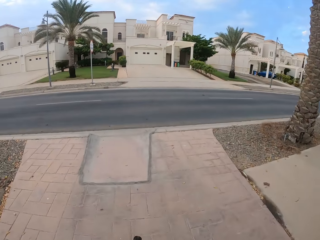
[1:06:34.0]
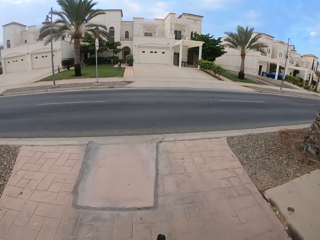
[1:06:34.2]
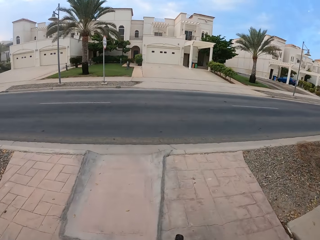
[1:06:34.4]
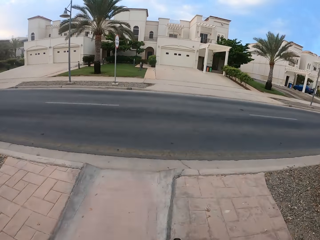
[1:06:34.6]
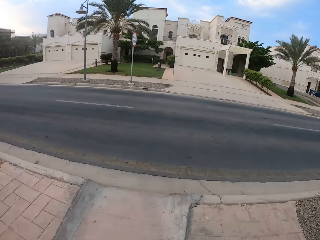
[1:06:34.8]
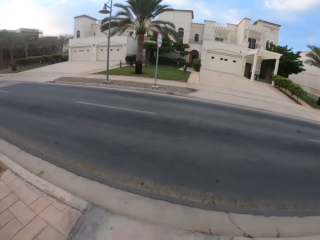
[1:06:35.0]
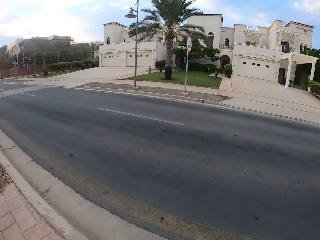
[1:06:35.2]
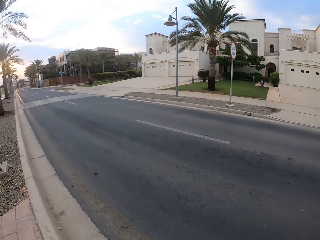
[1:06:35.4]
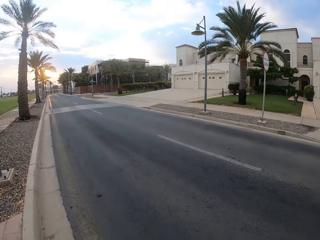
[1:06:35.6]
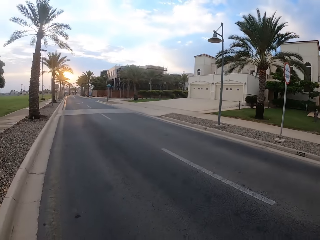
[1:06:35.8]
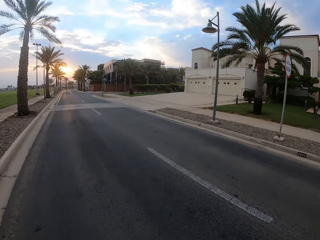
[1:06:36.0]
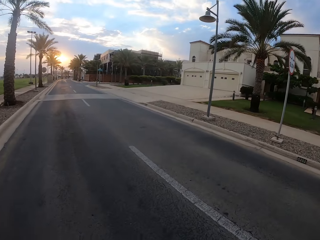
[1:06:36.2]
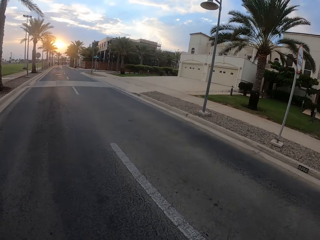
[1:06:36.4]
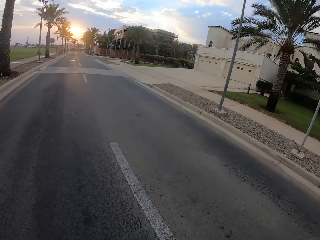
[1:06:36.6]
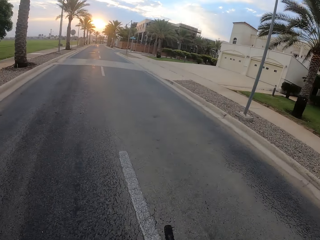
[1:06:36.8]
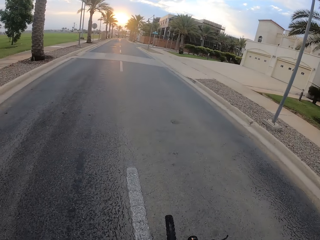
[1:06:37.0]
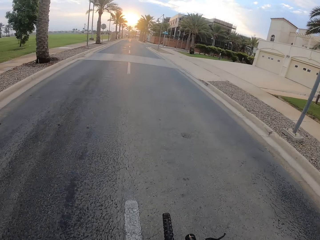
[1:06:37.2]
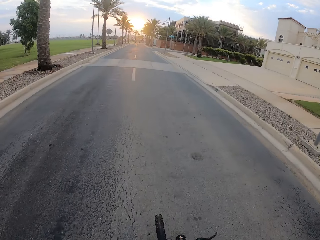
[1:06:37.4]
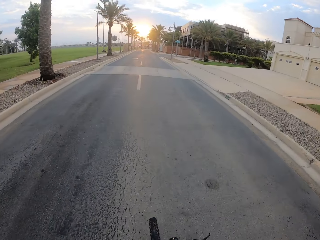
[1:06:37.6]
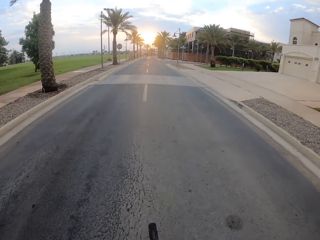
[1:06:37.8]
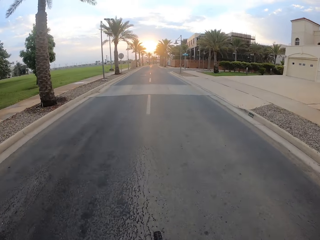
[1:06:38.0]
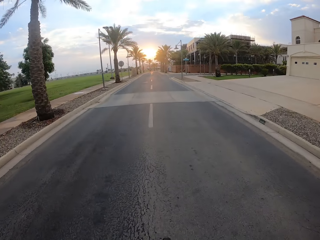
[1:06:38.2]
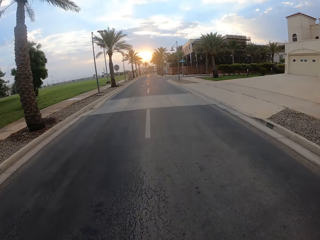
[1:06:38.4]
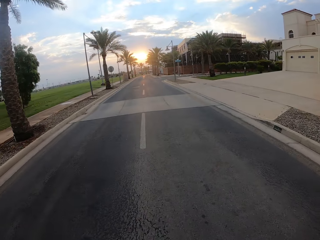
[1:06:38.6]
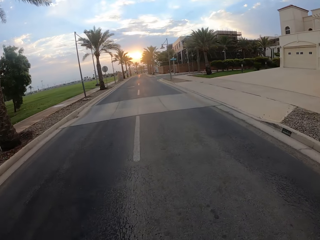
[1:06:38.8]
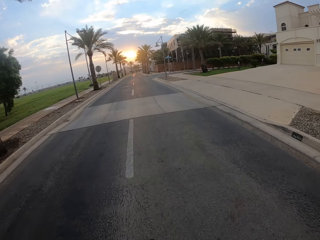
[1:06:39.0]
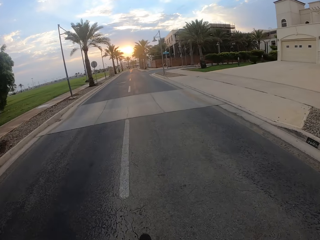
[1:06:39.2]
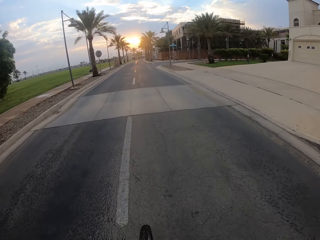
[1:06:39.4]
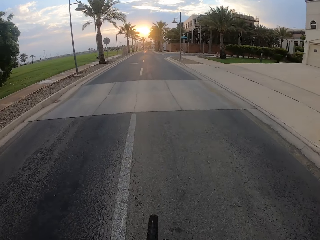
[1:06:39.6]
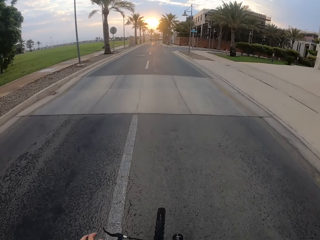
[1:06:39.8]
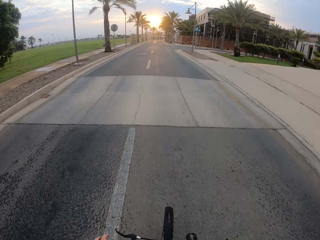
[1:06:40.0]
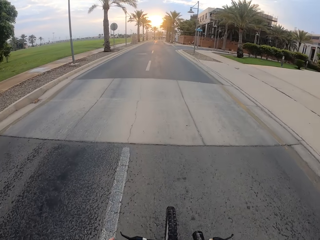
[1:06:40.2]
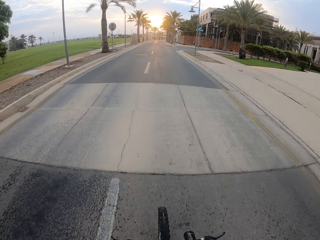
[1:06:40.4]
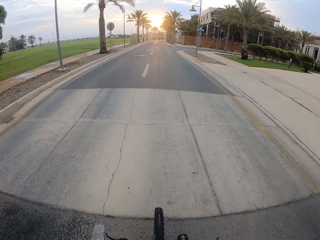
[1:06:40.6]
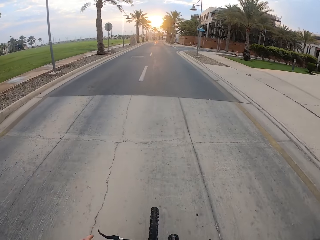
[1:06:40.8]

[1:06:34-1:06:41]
The camera wearer drives his bike forward on the road.

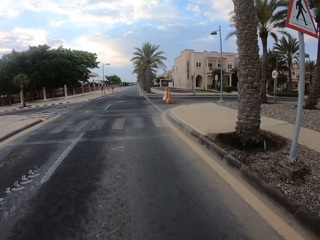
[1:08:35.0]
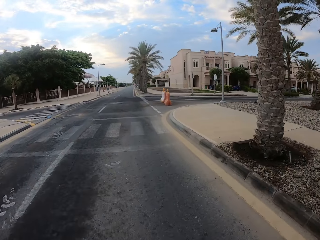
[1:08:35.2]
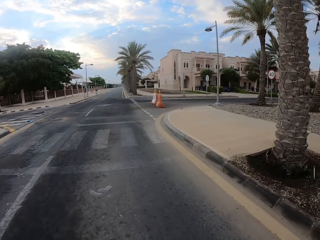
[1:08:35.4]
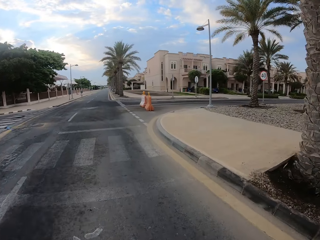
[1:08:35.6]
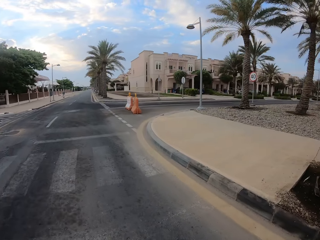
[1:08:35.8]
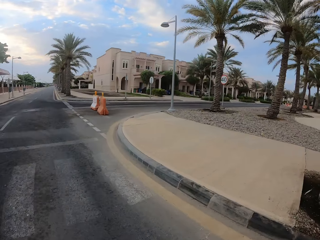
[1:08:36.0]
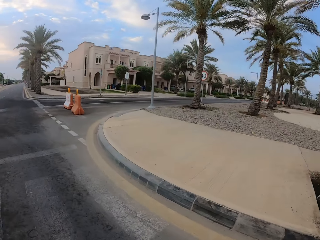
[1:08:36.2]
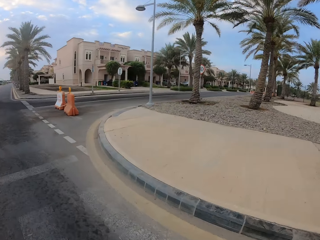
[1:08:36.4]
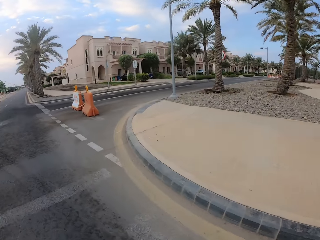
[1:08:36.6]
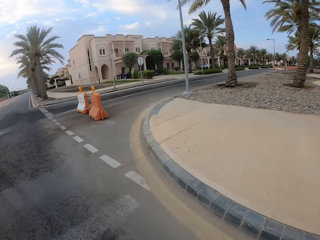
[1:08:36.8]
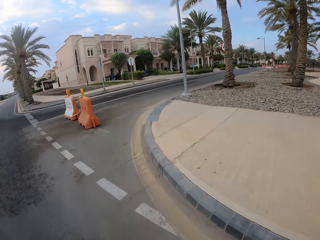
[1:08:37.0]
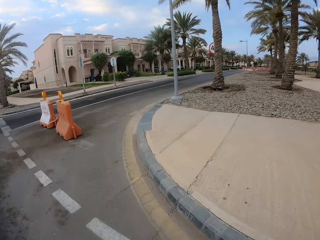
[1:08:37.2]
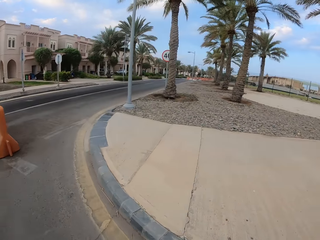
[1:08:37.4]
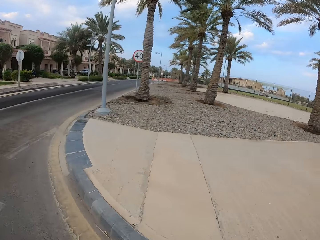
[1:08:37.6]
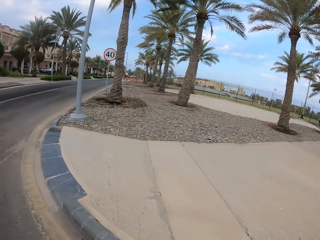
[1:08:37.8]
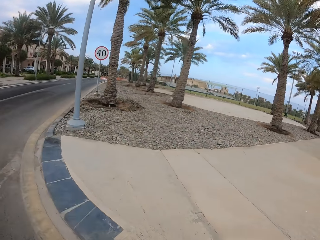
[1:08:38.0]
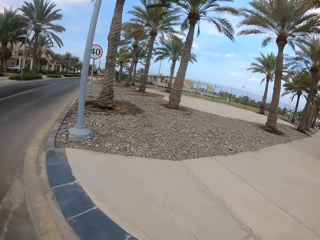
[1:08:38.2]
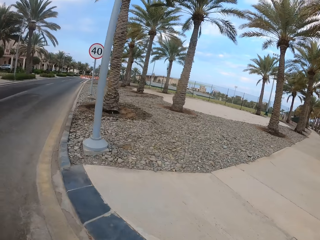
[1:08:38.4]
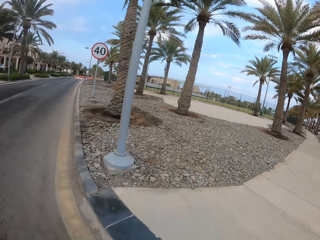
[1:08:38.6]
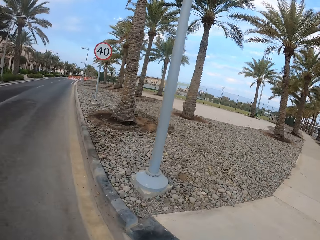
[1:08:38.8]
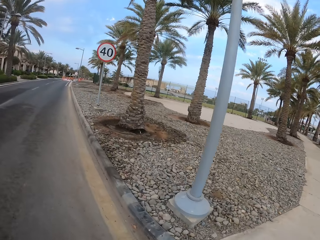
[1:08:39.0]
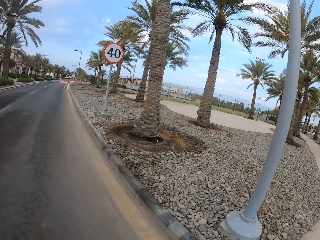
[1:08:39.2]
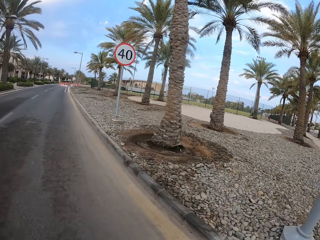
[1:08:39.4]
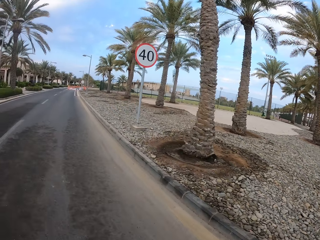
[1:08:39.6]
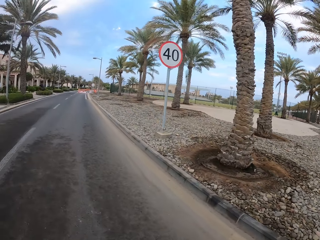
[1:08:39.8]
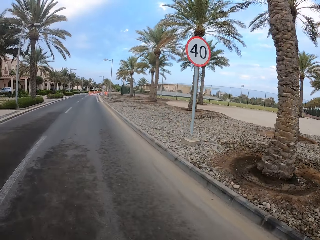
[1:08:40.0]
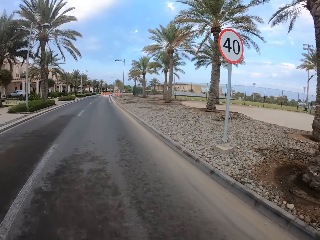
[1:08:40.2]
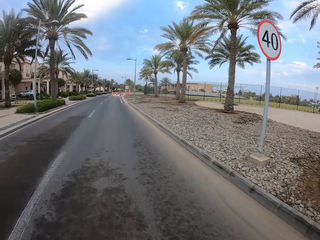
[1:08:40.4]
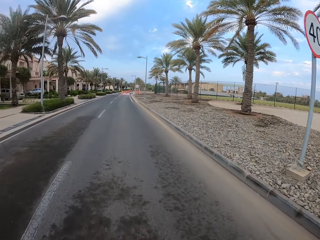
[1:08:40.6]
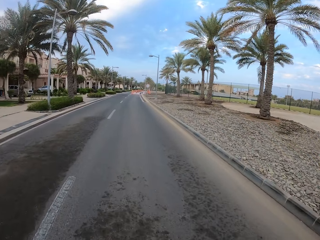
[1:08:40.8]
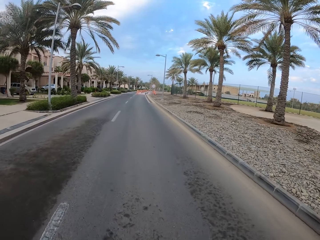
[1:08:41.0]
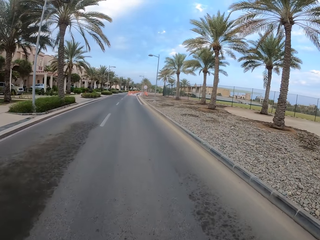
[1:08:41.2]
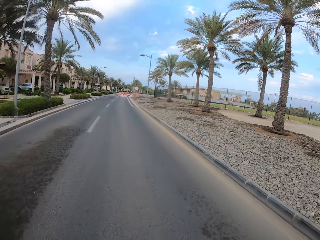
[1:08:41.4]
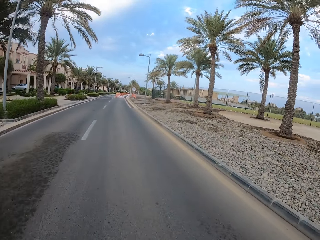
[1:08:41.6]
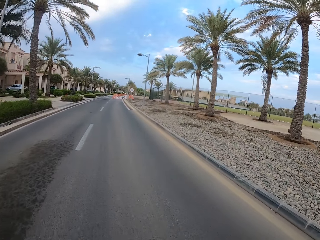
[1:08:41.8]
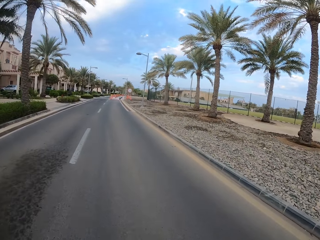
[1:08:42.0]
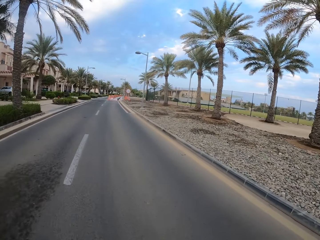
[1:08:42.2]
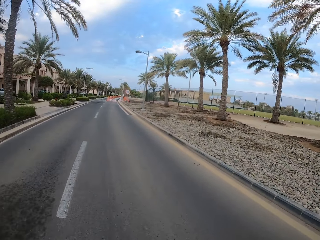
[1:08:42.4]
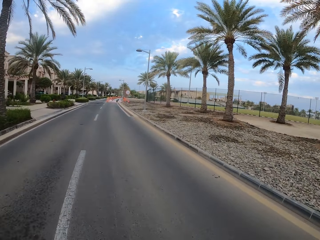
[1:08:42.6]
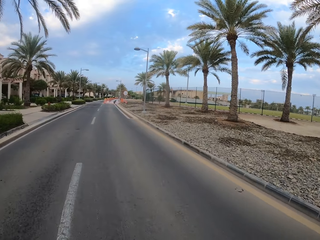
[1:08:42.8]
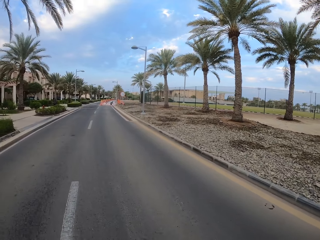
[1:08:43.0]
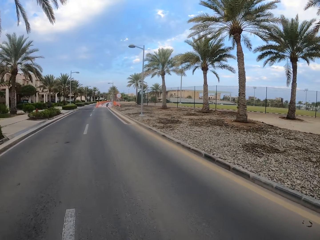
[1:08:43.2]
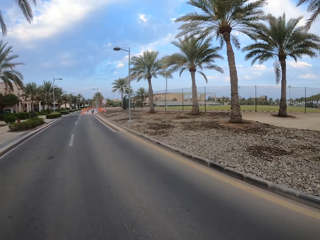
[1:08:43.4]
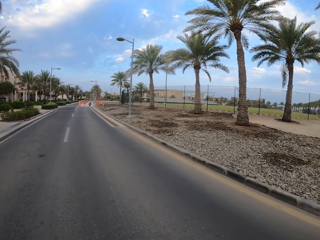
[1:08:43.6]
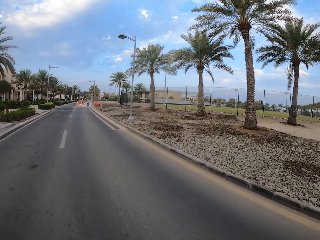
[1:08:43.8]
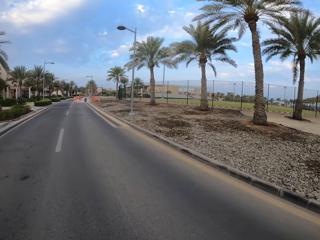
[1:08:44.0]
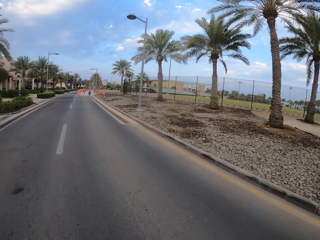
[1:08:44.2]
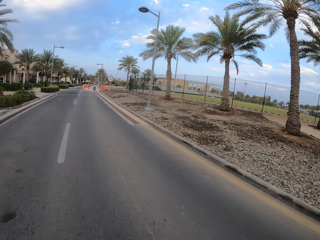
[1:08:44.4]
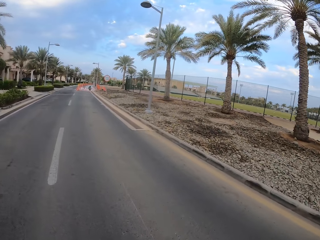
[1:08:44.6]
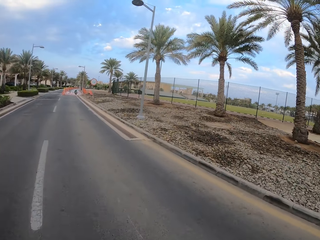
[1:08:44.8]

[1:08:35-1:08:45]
The camera wearer drives his bike past the corner. He drives his bike forward on the road.

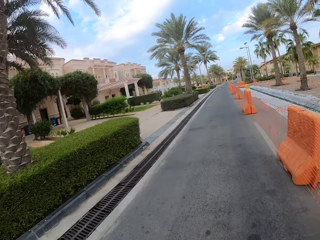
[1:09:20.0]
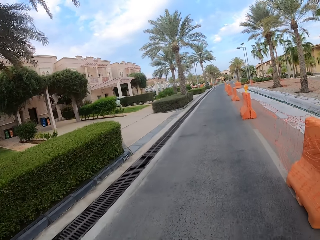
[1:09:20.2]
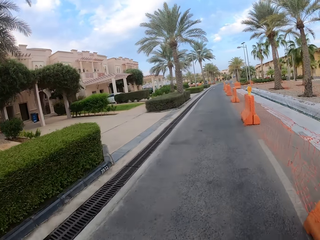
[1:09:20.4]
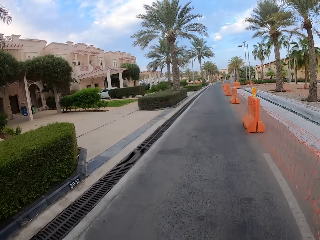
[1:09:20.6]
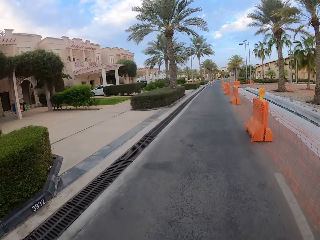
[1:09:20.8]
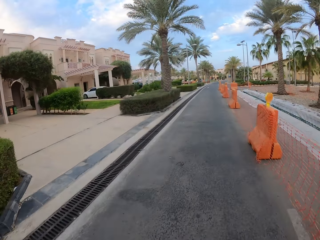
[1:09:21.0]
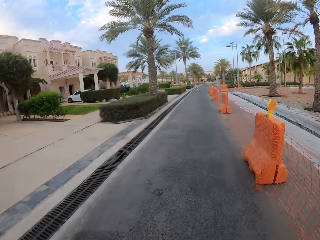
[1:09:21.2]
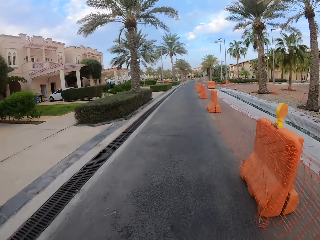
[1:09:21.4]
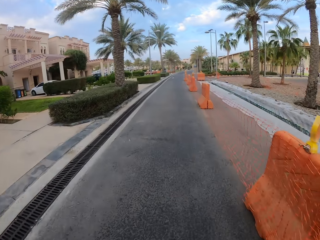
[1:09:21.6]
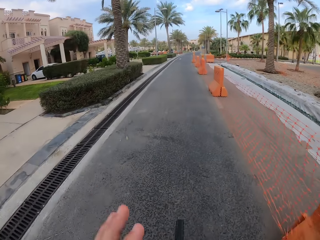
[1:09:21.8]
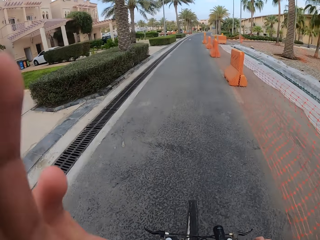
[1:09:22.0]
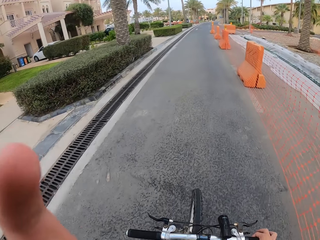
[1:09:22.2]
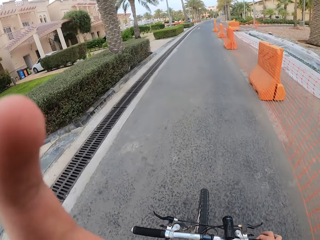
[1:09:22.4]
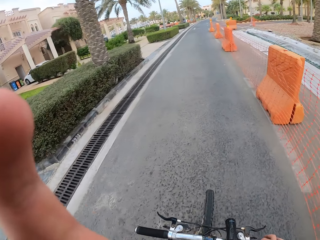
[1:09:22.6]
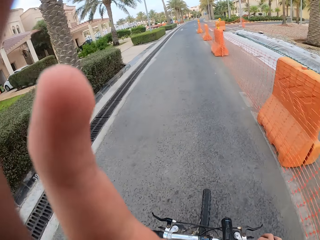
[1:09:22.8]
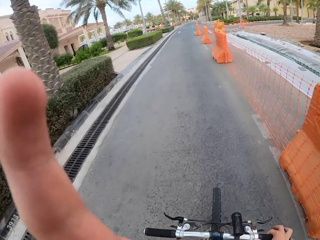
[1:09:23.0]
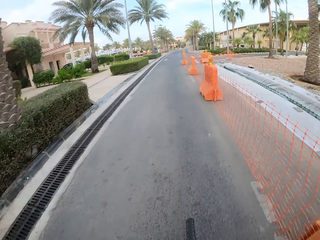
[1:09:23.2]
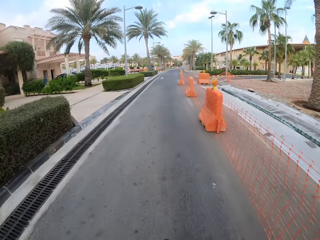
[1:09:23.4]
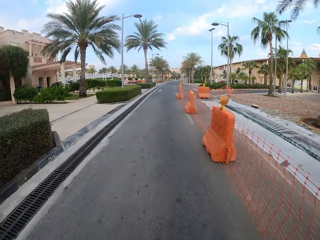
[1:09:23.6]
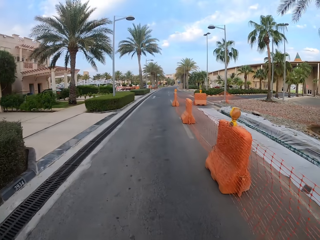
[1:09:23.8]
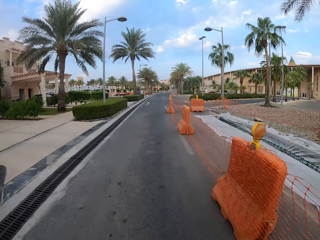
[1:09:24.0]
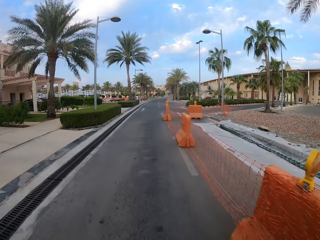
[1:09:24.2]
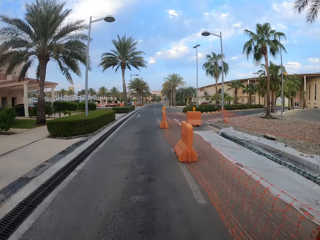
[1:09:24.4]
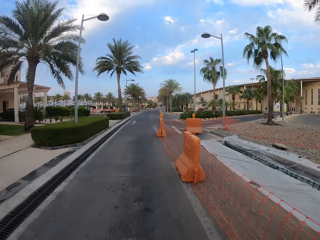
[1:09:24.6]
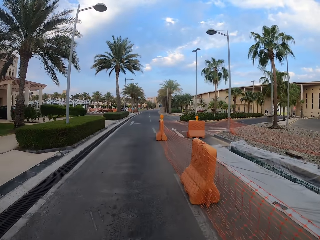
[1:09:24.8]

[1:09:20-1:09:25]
The camera wearer holds his camera with his hand. He touches the camera on the head. He drives his bike forward on the road.
